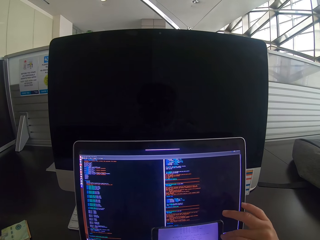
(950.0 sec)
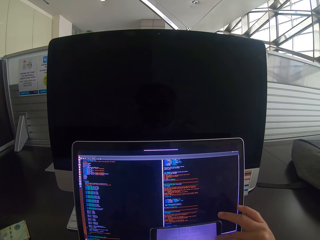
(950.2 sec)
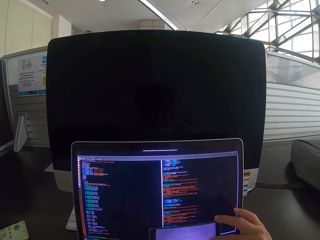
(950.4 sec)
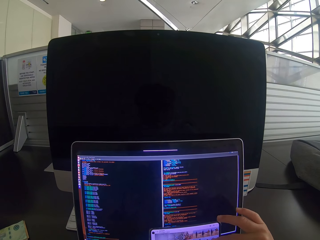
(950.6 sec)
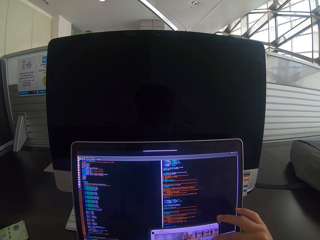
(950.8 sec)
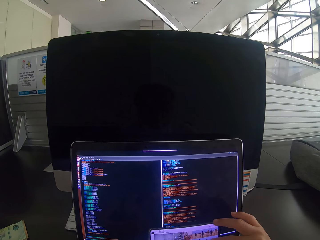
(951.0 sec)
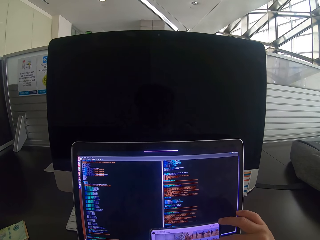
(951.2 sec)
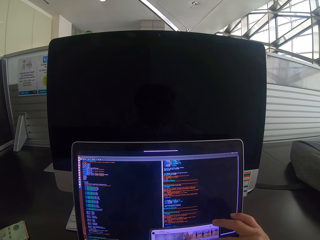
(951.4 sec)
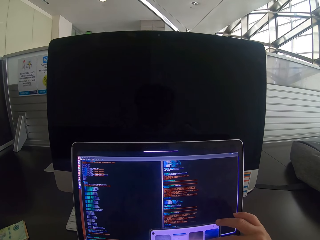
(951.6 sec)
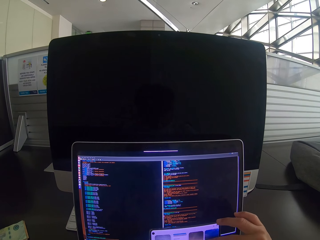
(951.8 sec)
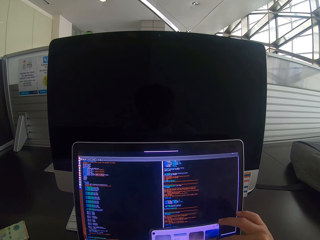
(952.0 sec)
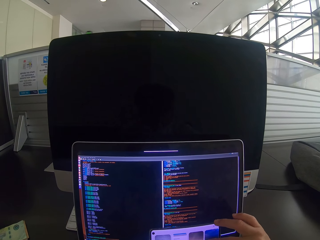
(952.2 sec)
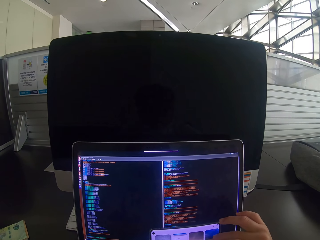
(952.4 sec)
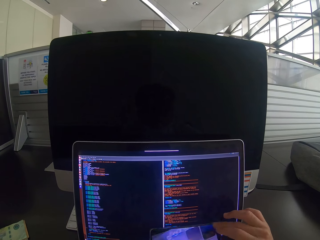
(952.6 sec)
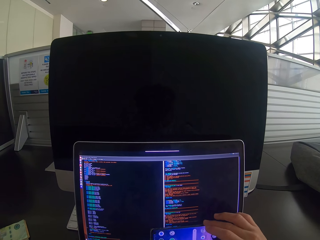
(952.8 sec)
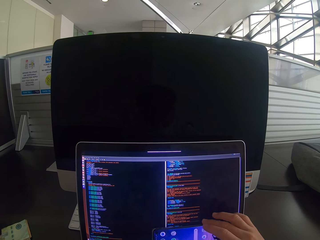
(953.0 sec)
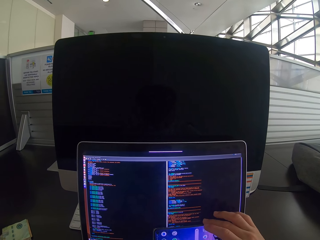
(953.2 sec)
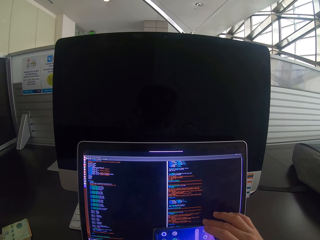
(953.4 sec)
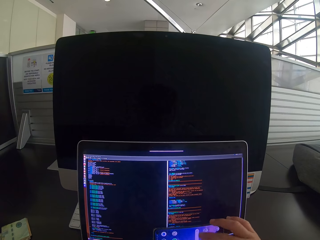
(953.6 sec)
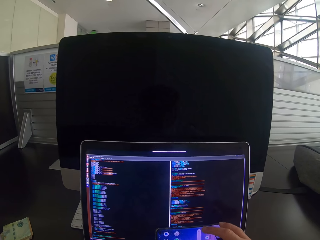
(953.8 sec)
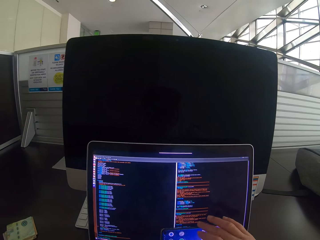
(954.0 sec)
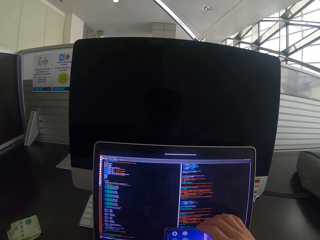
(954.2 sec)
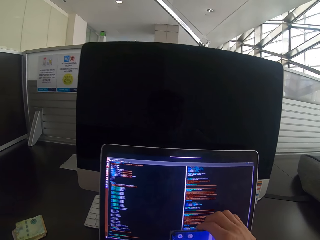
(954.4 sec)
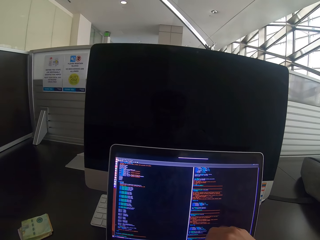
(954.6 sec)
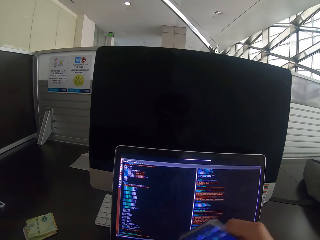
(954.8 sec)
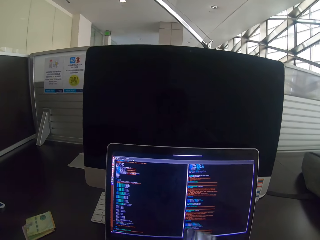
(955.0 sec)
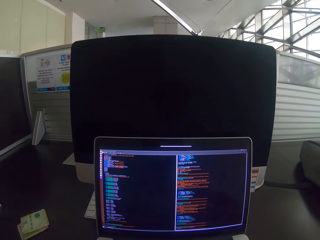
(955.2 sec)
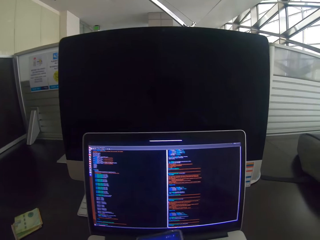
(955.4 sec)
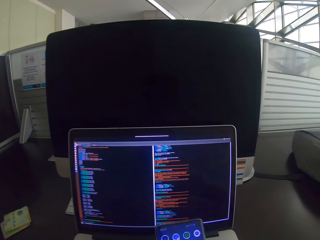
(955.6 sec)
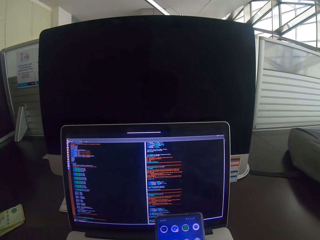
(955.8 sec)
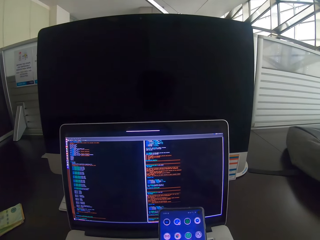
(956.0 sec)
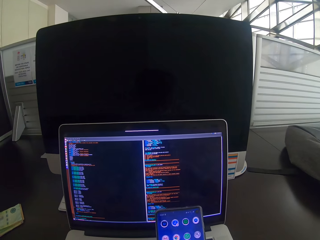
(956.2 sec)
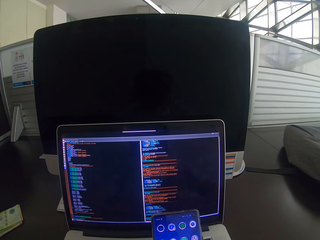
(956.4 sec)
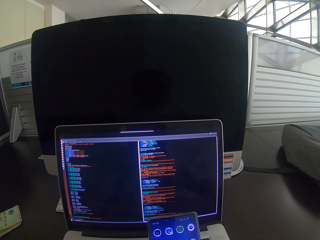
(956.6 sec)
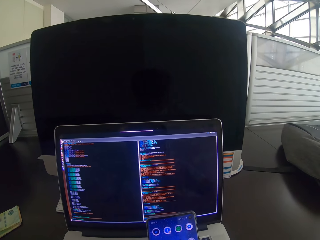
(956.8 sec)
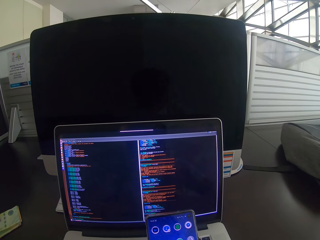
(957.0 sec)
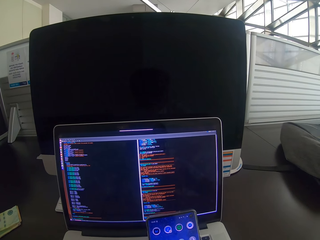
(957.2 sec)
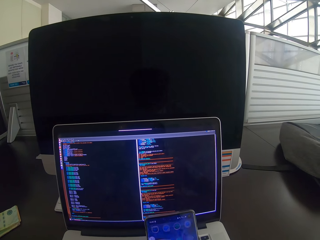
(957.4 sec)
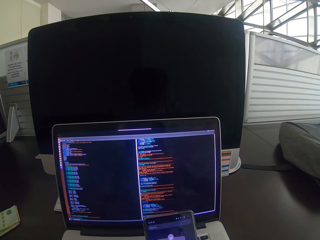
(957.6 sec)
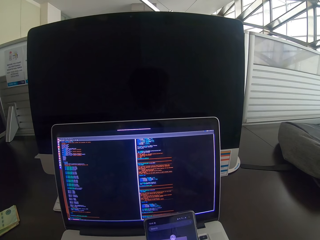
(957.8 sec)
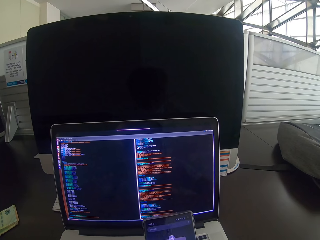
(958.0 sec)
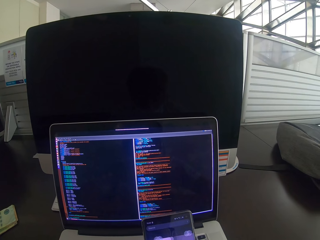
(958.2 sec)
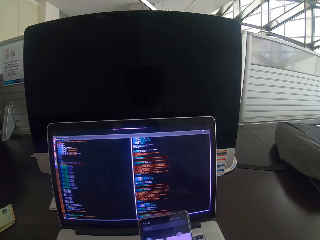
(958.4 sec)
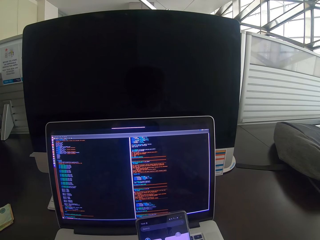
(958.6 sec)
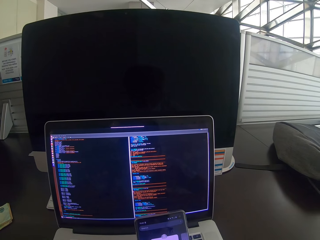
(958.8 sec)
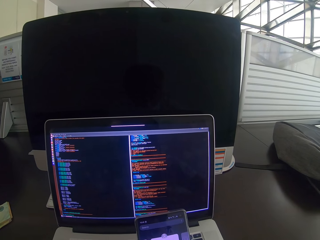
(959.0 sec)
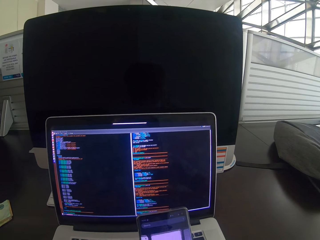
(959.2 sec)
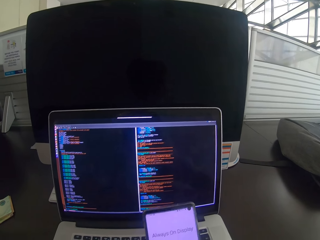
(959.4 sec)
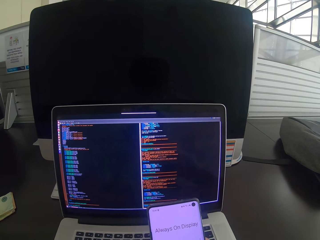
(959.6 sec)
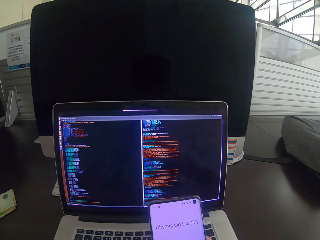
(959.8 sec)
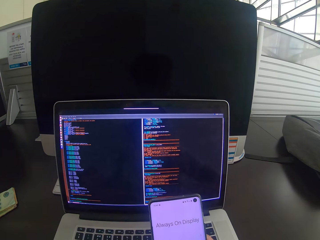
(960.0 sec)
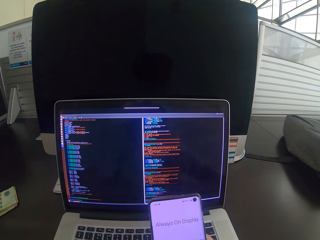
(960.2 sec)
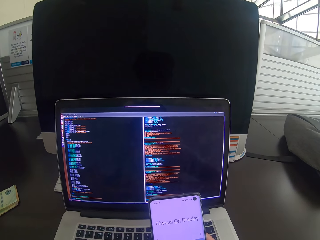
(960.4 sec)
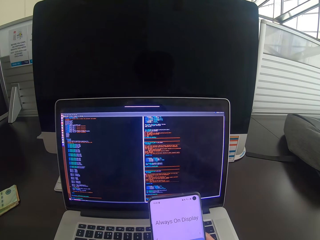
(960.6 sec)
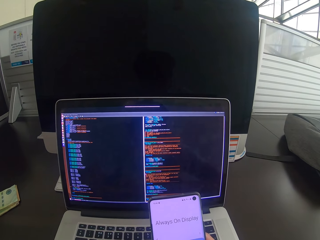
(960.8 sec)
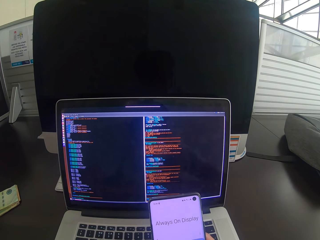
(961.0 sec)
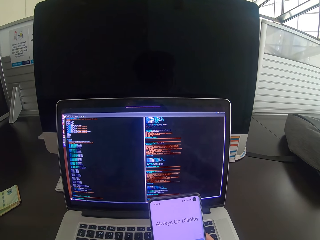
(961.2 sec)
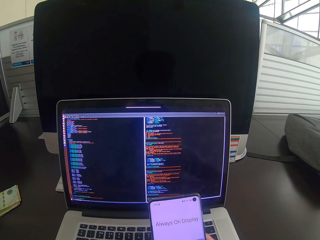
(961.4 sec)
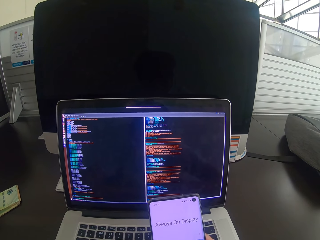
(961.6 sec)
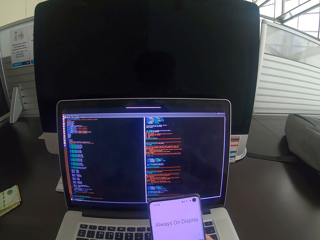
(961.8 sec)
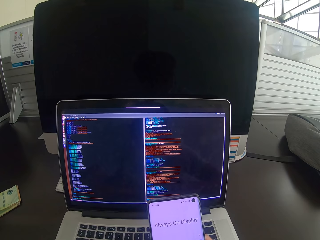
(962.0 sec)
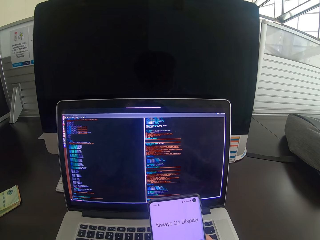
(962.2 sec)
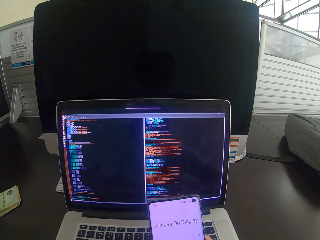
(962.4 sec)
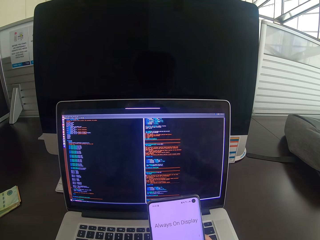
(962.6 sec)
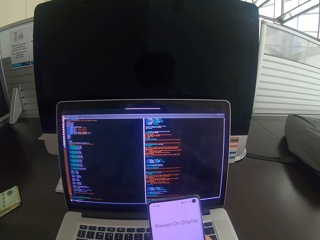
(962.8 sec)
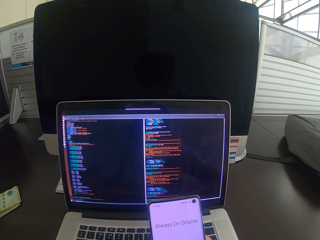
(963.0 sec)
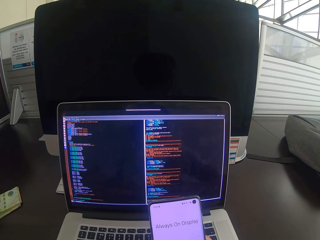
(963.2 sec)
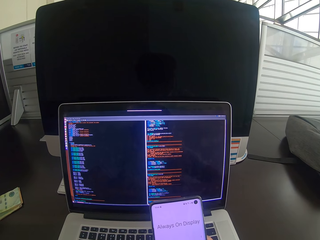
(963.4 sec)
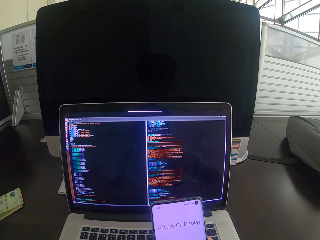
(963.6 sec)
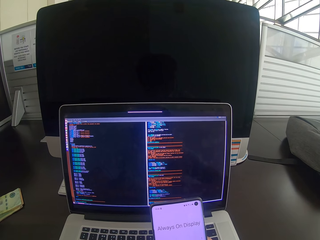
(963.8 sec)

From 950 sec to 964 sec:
The camera wearer picks up the phone. They browse on the phone.

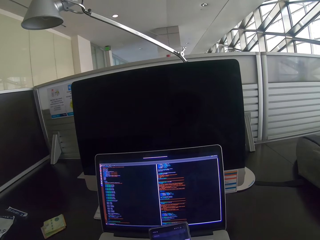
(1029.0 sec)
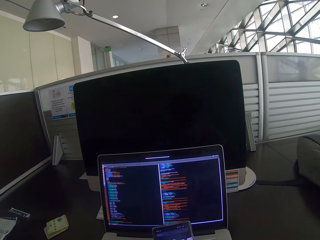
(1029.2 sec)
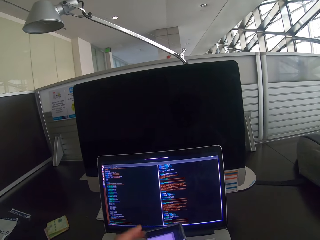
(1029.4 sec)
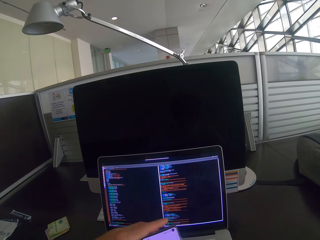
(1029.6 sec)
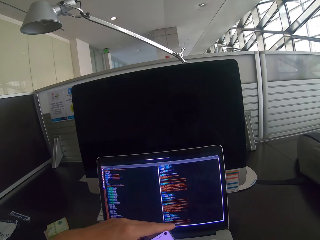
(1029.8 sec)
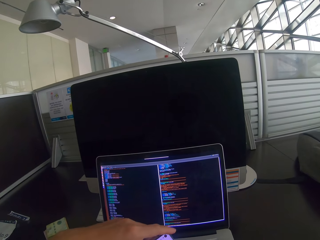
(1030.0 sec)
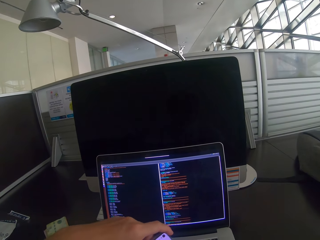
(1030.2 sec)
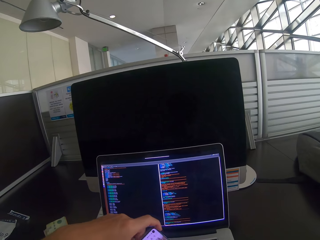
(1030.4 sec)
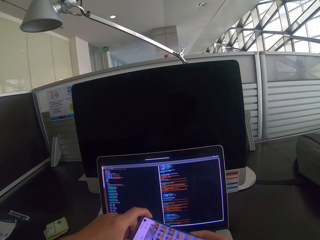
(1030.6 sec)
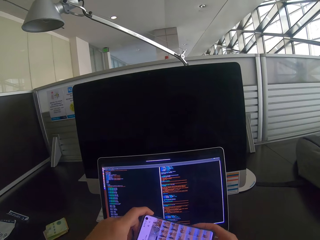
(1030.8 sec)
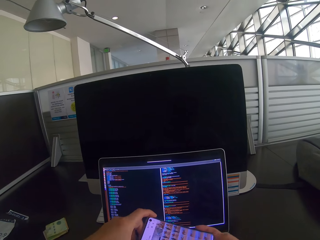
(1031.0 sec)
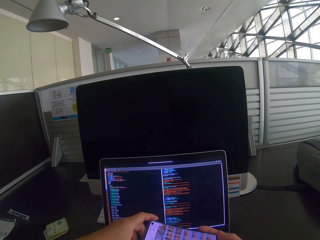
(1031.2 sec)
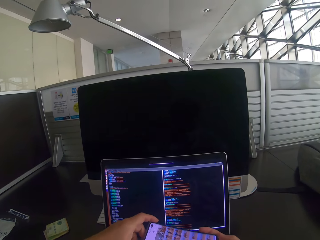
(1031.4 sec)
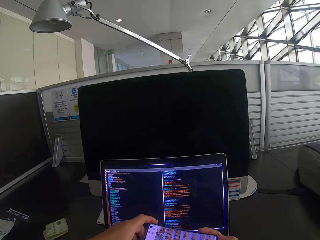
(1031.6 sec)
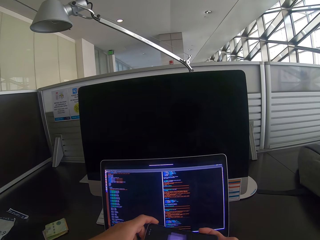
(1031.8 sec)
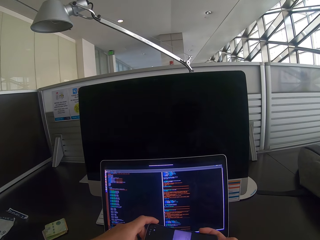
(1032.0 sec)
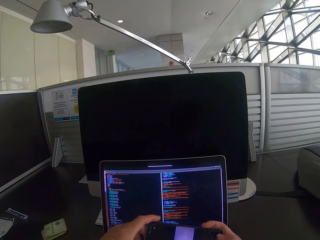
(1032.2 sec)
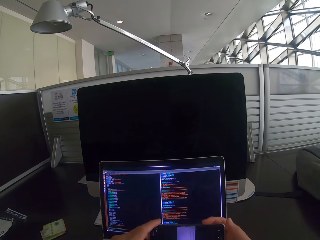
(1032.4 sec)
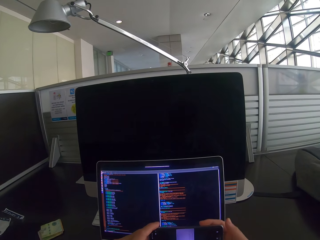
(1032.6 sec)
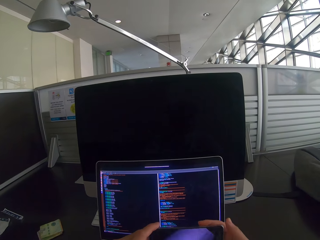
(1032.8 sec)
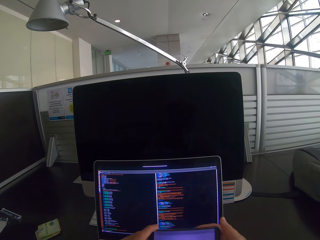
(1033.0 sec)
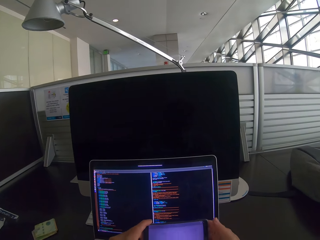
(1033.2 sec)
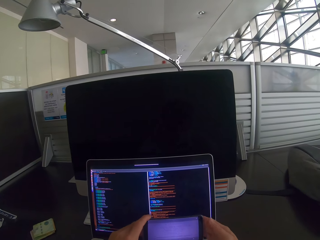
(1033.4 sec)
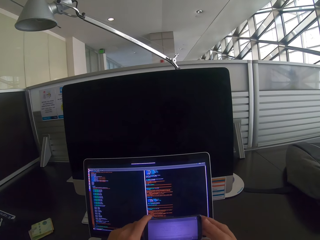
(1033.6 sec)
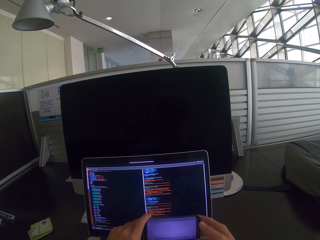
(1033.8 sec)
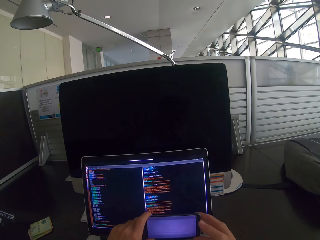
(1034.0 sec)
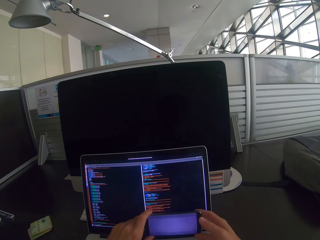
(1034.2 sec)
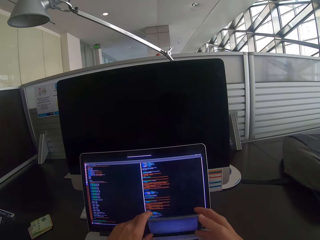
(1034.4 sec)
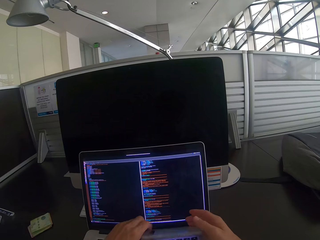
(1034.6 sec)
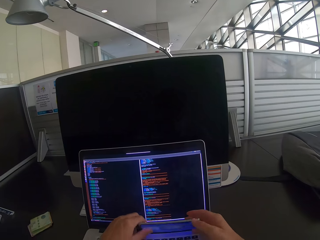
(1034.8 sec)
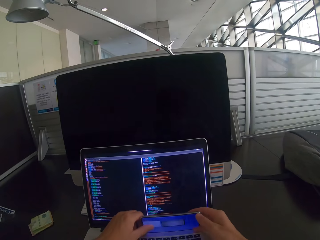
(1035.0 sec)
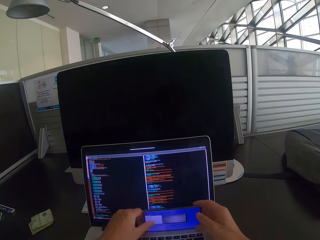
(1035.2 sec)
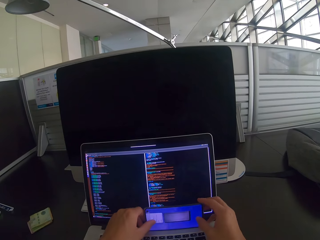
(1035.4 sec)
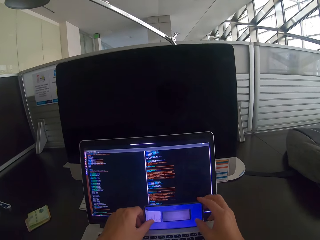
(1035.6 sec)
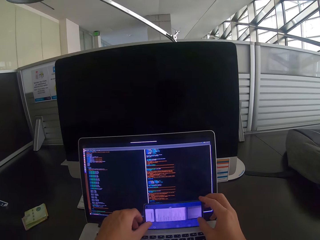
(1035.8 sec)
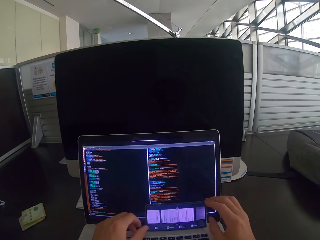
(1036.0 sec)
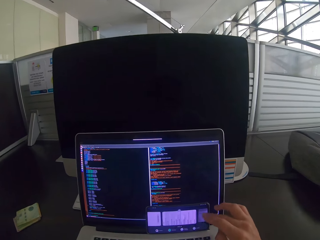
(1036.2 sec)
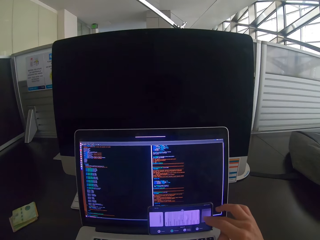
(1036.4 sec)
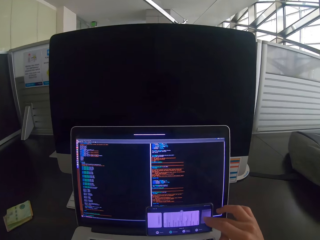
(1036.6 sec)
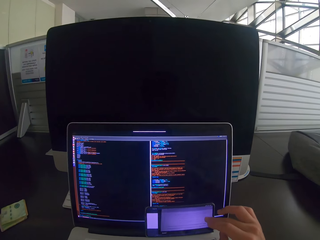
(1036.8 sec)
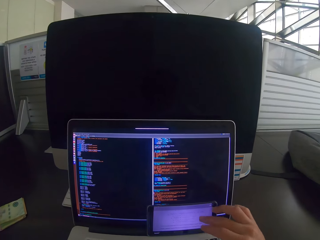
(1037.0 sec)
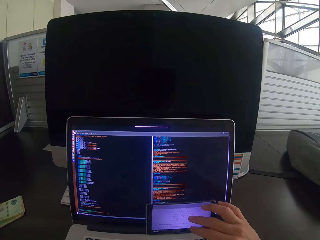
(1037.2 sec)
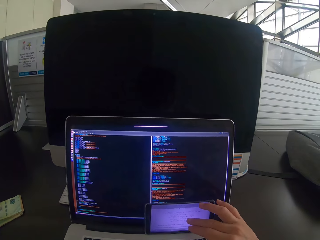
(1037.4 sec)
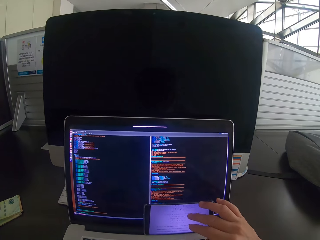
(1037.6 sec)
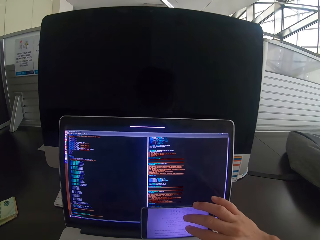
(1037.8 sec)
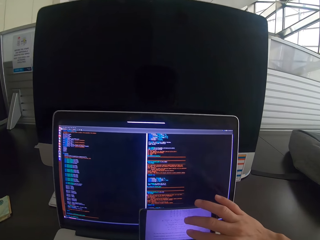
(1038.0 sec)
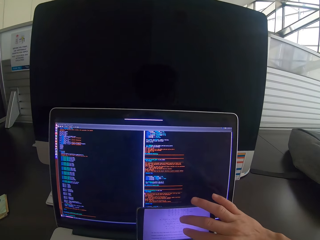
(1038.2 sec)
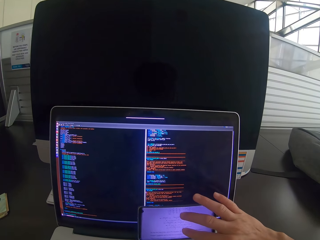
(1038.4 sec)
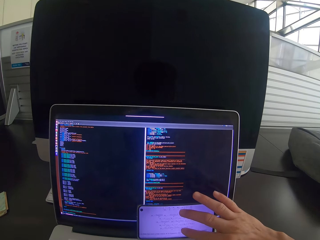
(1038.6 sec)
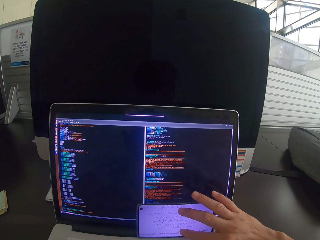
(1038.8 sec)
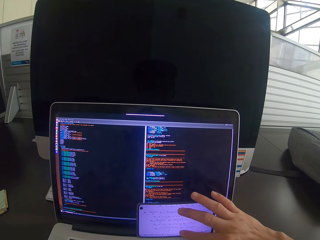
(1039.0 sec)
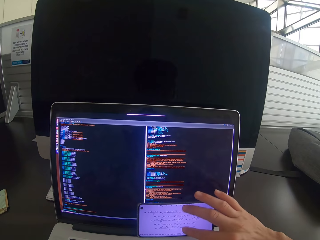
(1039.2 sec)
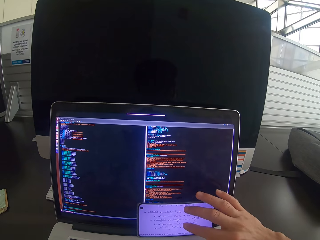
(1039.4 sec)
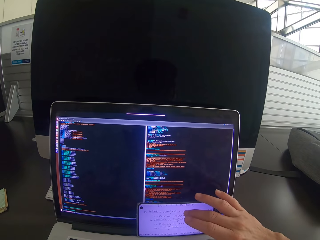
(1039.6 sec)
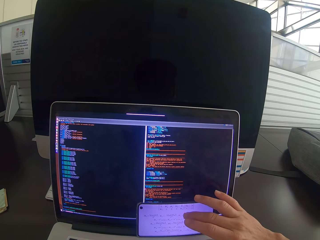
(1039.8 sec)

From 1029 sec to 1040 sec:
The camera wearer turns the phone. They rest the phone on the laptop. They set the phone again on the laptop. They browse on the phone.
